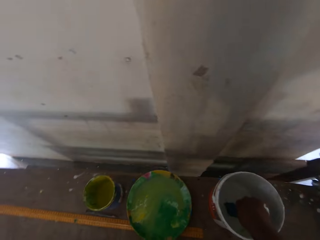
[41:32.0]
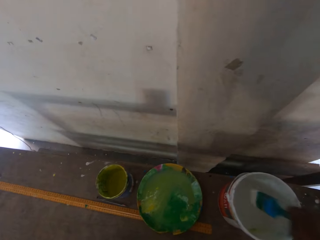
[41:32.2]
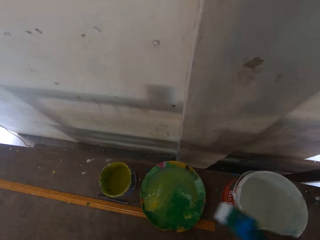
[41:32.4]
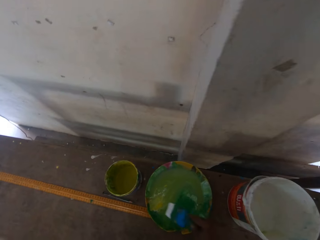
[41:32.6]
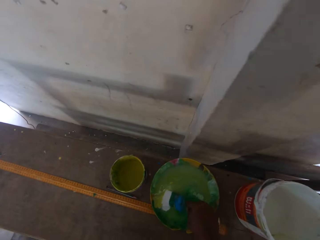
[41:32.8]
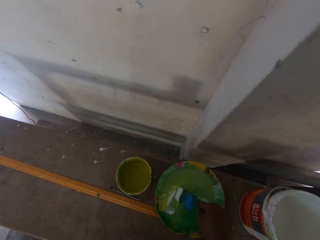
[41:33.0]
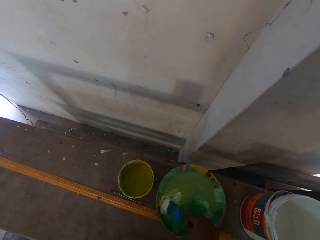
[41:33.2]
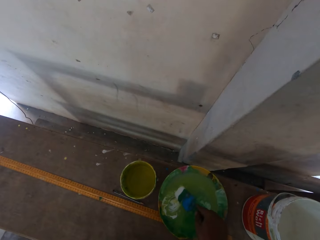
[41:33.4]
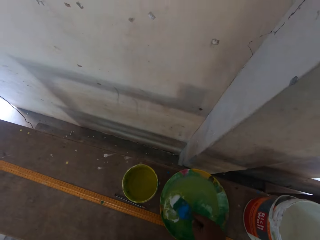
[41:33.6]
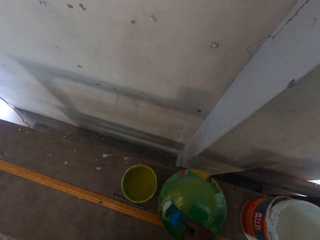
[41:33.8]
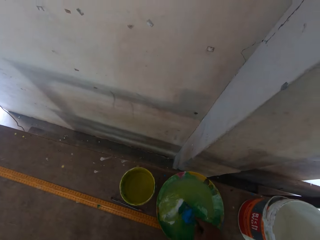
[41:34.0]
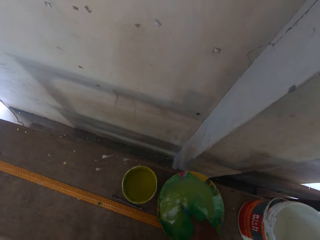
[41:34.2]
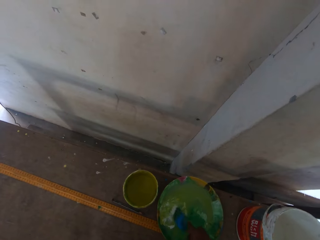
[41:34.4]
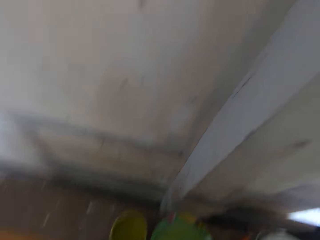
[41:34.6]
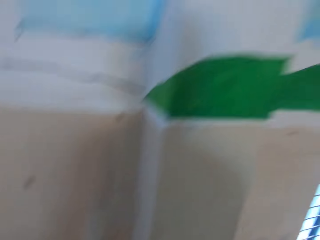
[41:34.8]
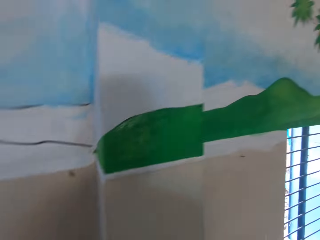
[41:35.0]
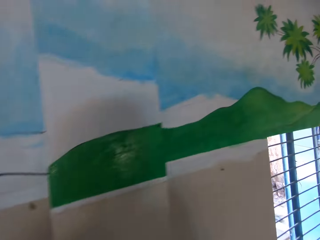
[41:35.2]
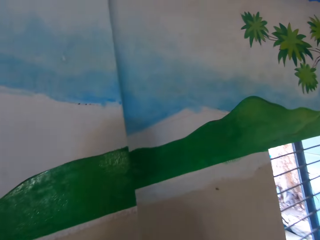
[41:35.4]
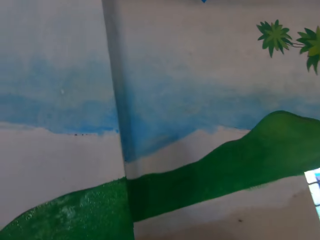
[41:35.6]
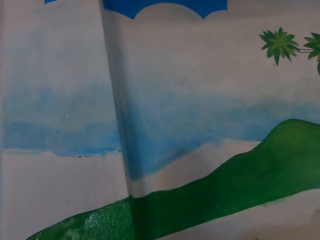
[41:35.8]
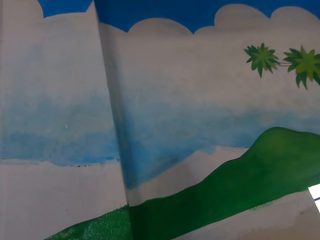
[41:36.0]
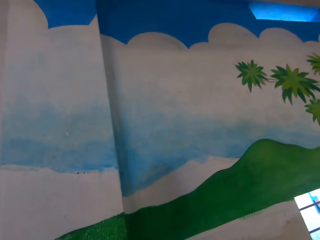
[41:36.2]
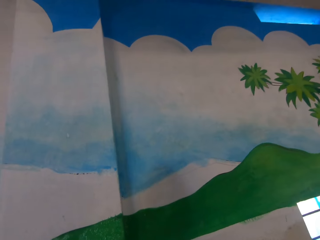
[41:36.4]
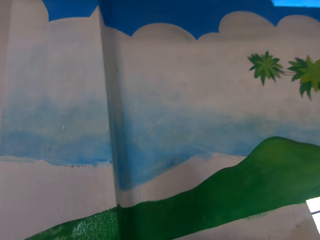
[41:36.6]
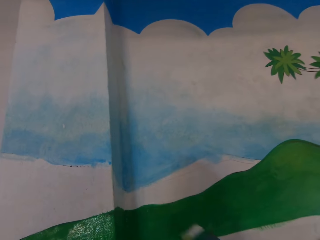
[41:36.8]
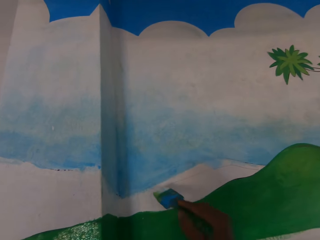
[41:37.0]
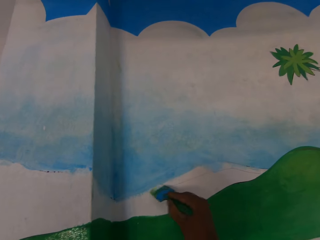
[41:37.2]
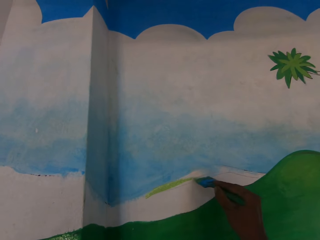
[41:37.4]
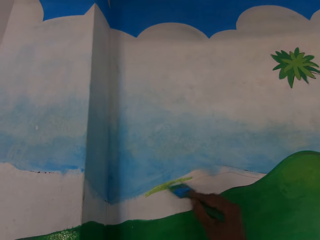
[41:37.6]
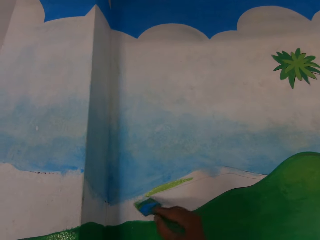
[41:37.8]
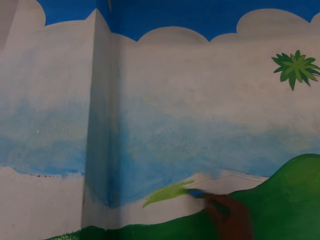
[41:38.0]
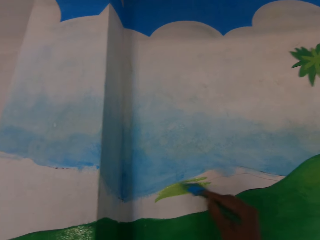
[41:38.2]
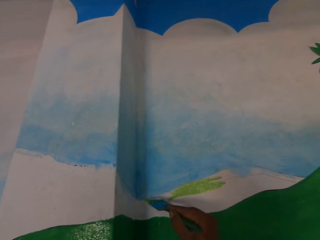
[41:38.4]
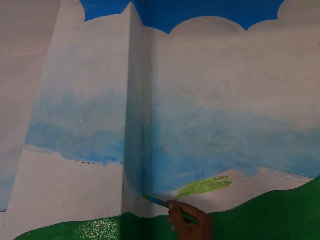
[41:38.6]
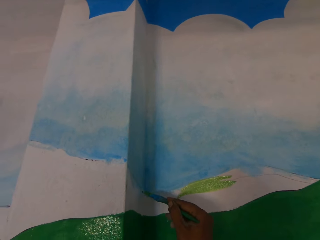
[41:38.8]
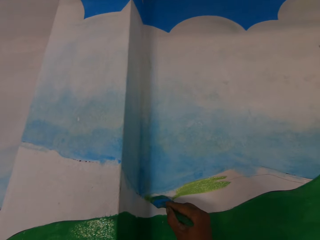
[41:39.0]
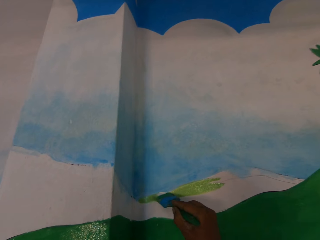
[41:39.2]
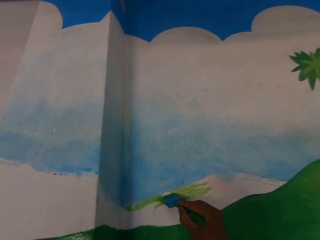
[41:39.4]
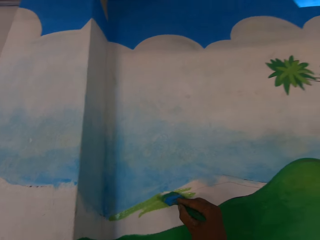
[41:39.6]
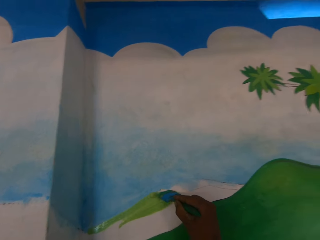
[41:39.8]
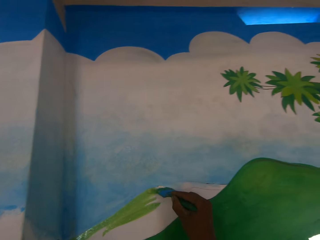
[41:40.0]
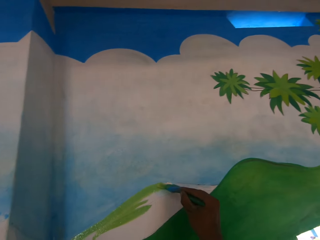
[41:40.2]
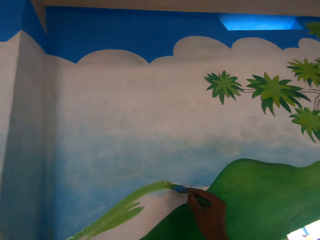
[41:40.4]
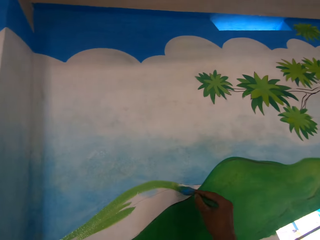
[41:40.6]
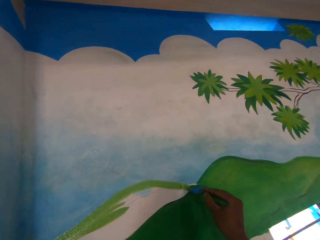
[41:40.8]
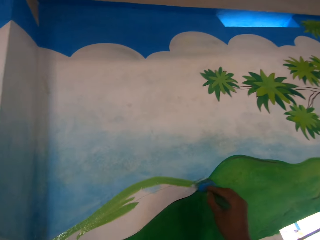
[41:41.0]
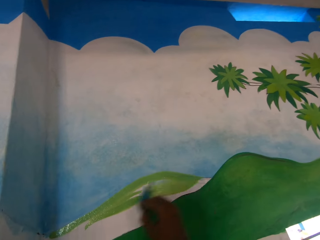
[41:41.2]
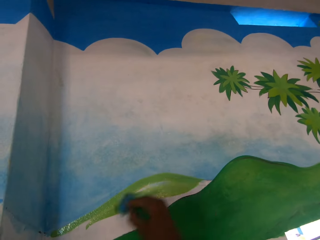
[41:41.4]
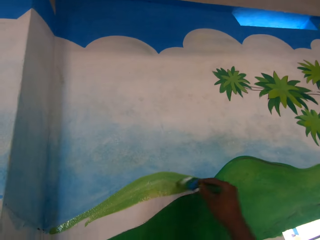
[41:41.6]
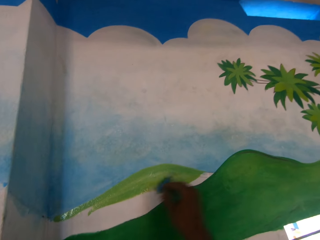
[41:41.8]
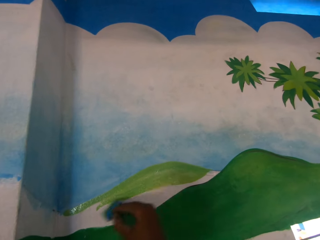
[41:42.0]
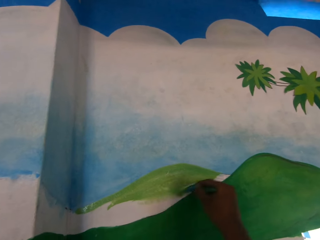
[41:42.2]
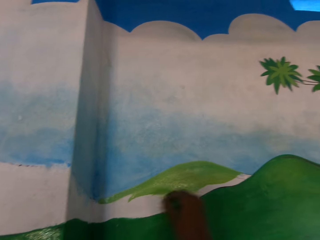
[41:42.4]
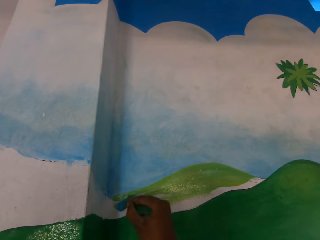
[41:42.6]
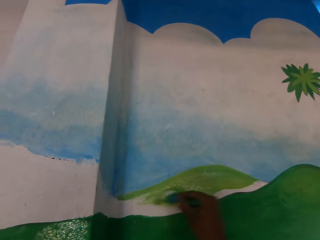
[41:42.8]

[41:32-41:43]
The camera wearer dips the paintbrush into the white paint with his right hand. He dips the paintbrush into the green paint with his right hand. He paints on the plate. He stands up. He paints the wall with the paintbrush in his right hand.

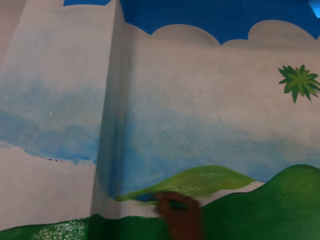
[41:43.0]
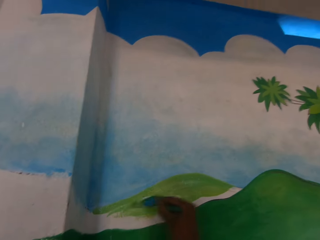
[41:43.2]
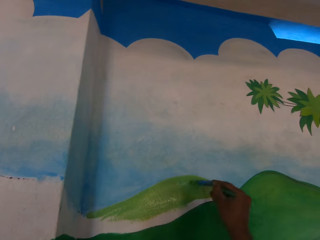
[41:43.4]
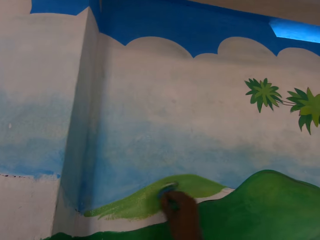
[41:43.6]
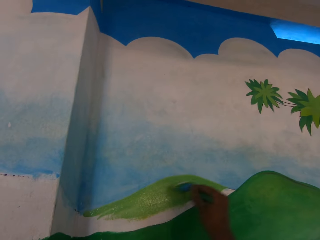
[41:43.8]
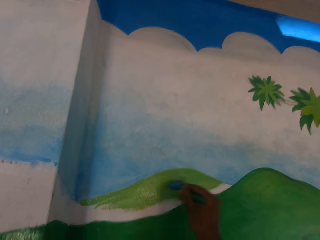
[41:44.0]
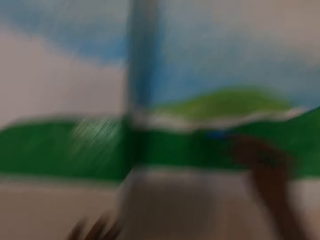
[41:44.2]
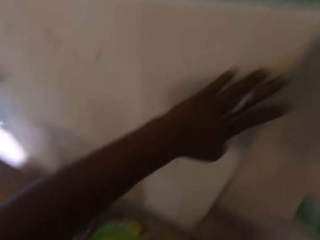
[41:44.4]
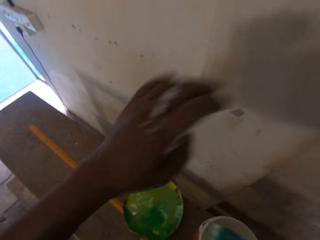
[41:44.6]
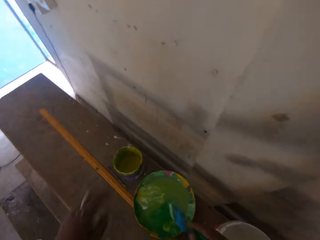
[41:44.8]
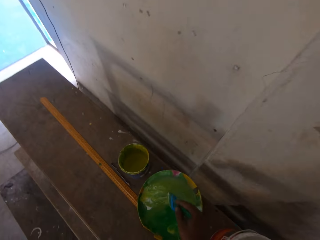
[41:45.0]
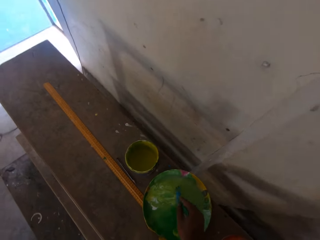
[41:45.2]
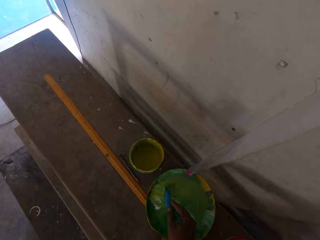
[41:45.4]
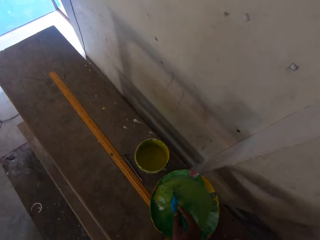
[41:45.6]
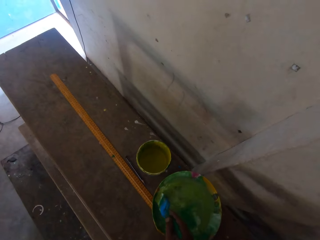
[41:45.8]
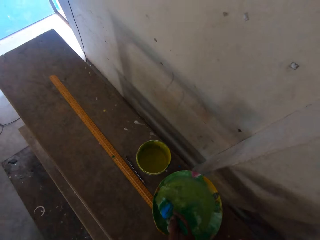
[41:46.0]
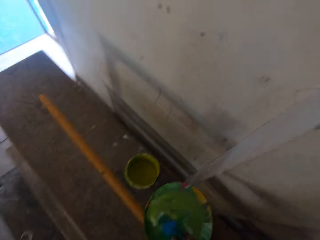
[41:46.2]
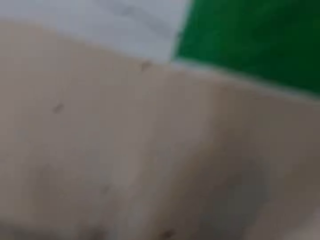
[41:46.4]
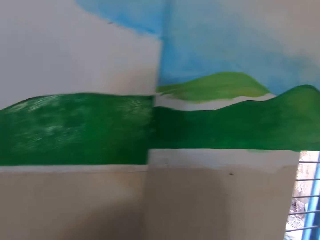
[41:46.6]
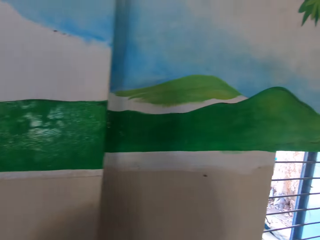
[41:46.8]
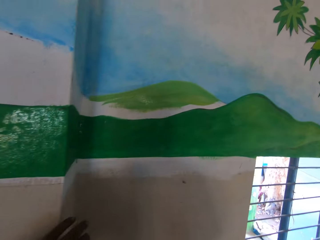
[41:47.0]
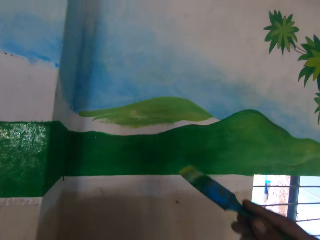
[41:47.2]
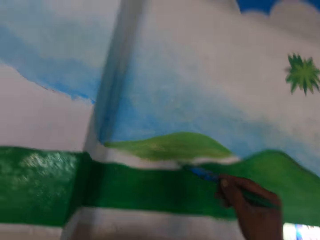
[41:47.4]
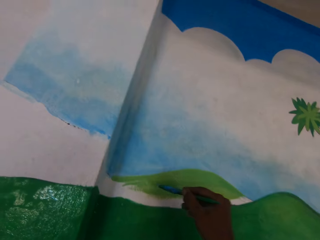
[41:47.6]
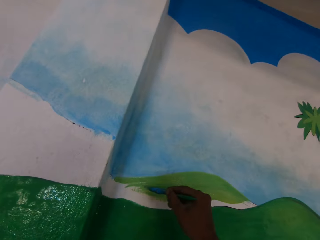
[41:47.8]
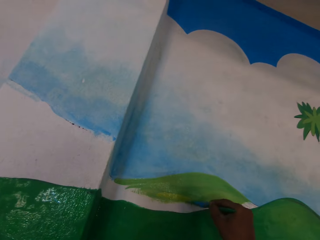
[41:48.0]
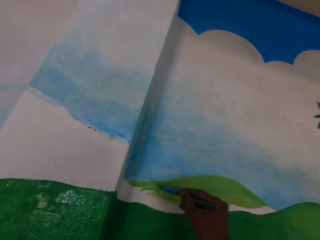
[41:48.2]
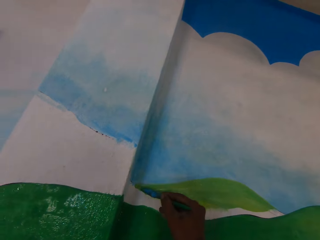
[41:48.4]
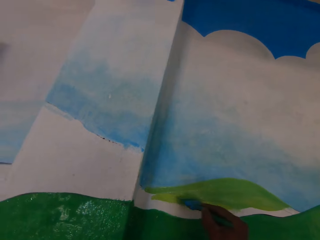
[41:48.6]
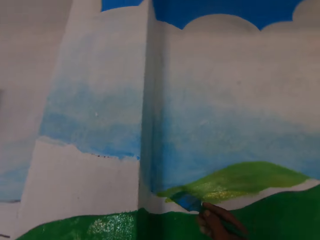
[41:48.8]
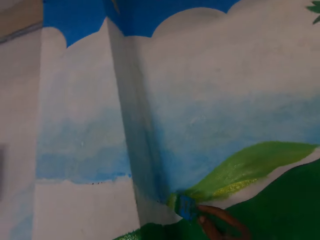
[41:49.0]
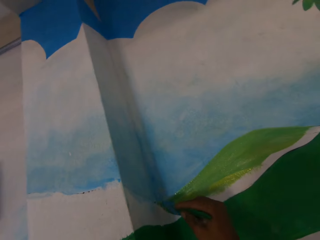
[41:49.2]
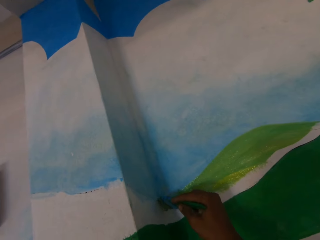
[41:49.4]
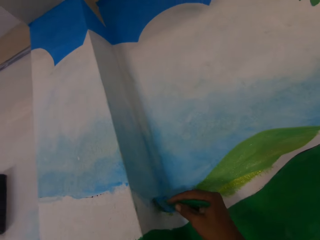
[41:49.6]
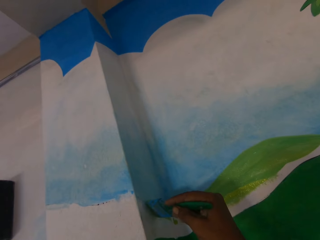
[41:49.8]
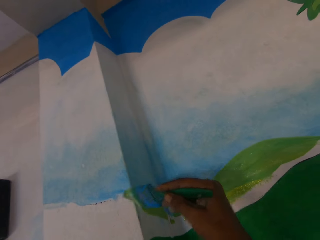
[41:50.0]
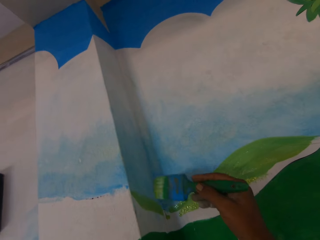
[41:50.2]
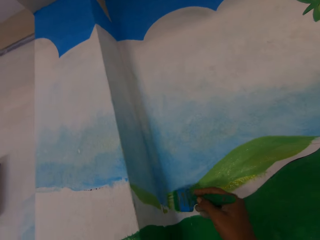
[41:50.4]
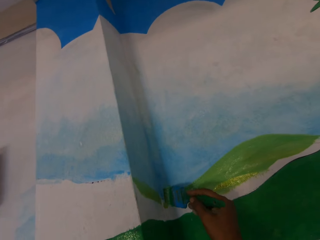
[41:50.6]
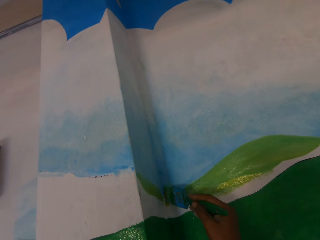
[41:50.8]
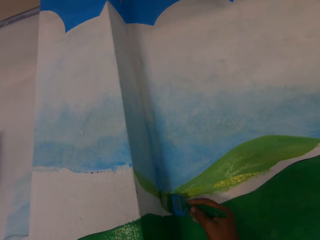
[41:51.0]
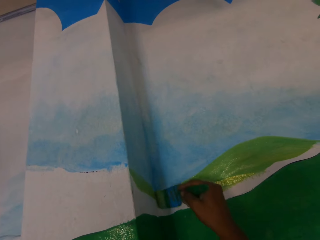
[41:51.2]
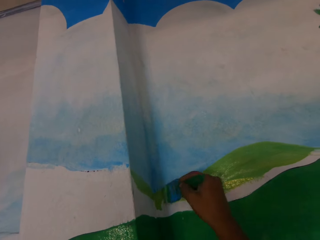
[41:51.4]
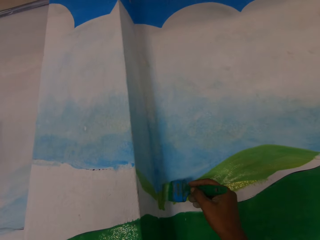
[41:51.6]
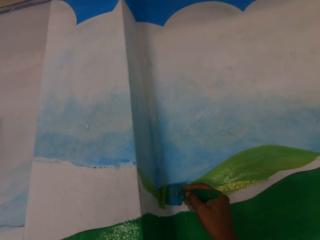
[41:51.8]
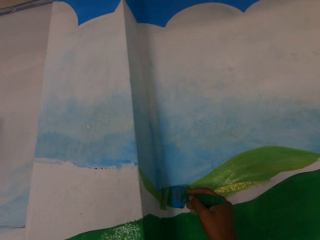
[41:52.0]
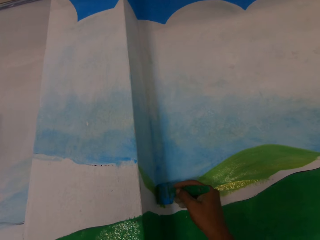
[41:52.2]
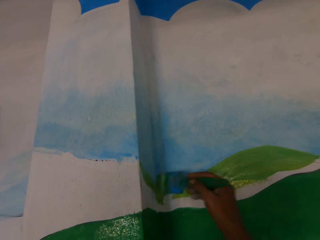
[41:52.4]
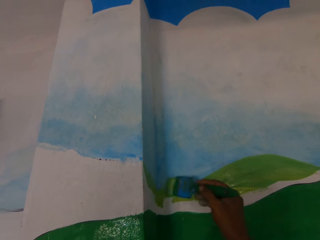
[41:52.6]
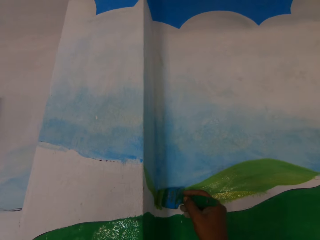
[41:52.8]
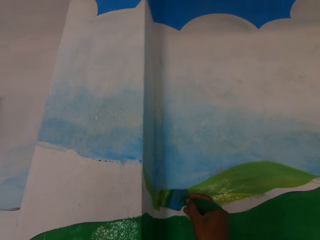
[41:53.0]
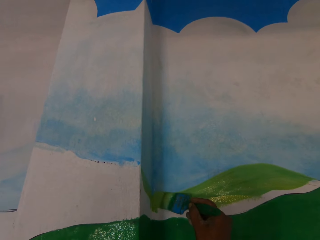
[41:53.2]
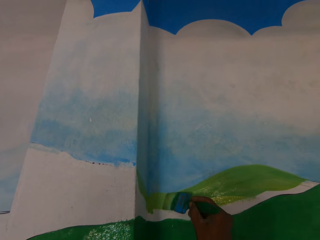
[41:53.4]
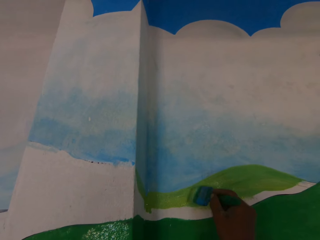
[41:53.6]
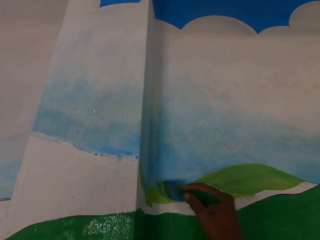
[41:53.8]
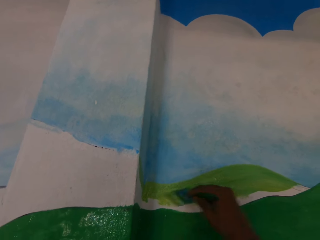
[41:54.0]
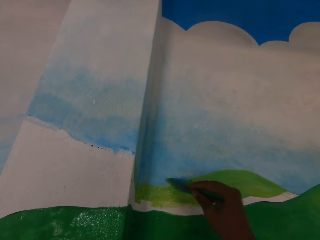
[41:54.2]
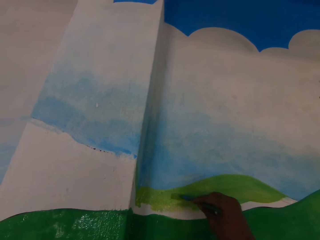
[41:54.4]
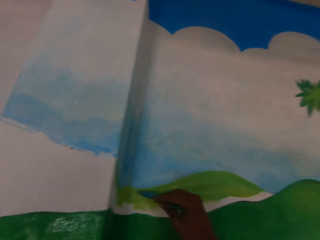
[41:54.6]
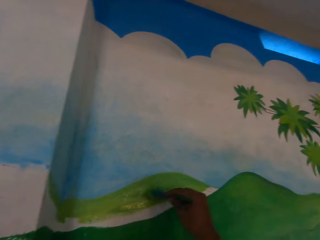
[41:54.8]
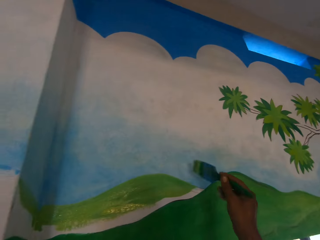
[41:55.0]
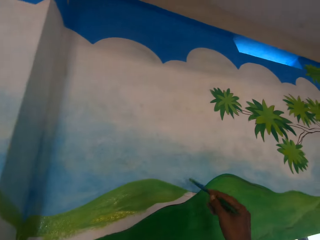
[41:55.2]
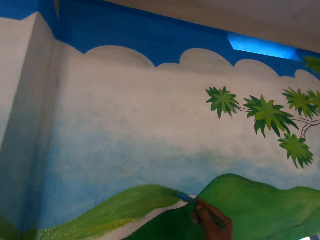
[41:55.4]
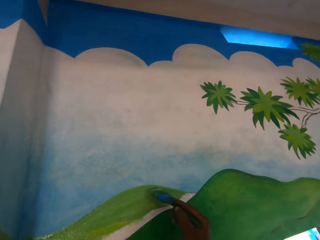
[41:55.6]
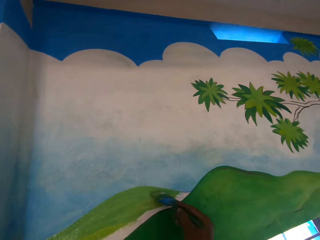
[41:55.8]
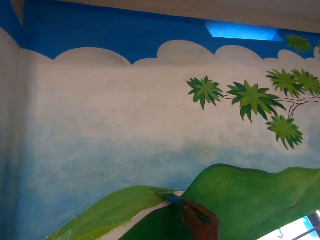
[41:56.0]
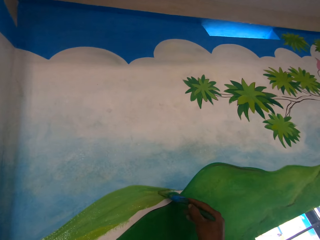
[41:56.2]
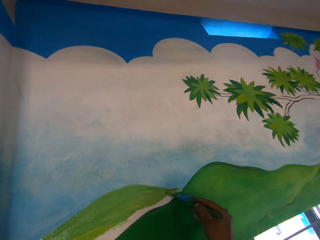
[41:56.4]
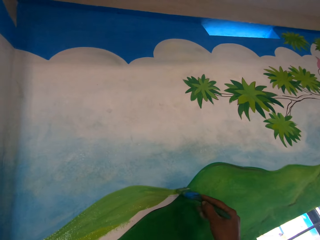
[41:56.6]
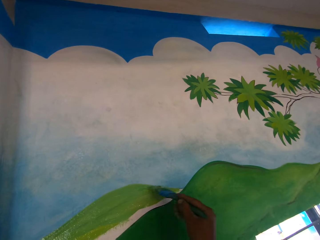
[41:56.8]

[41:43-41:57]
The camera wearer dips the paintbrush into the green paint on the painting plate with his right hand. He holds the wall with his left hand. He paints the wall with the paintbrush in his right hand.
